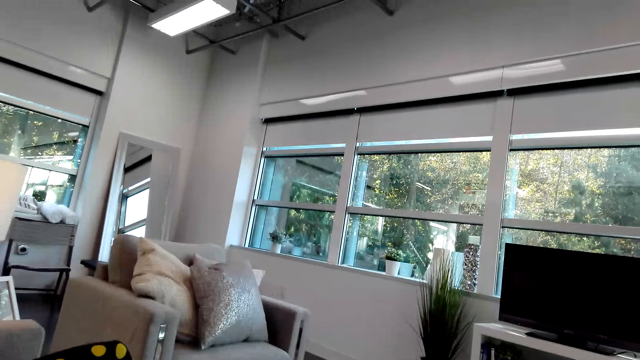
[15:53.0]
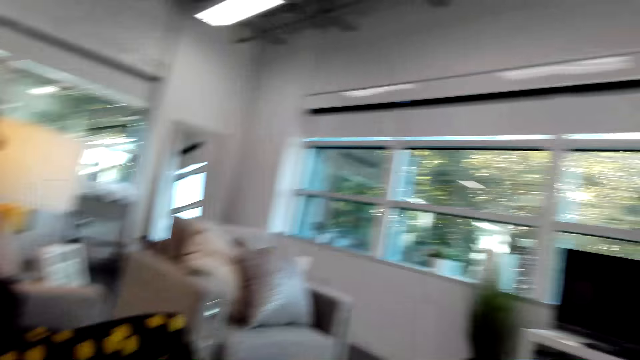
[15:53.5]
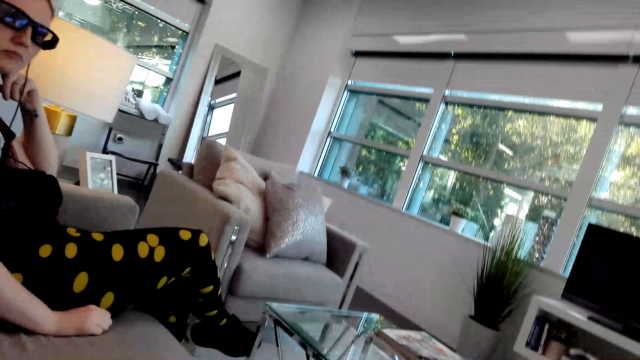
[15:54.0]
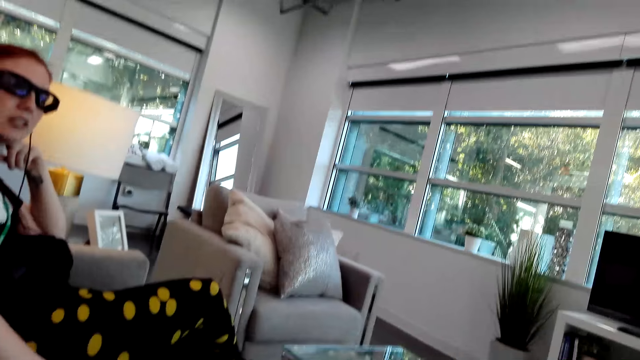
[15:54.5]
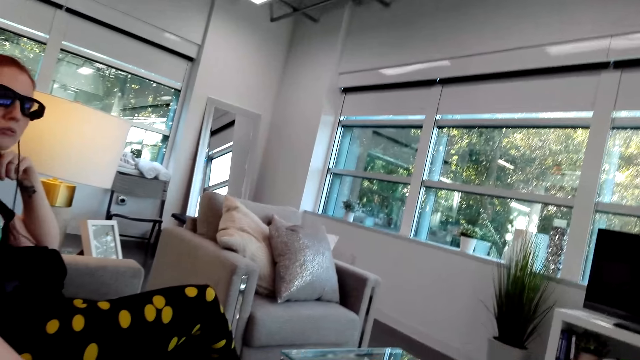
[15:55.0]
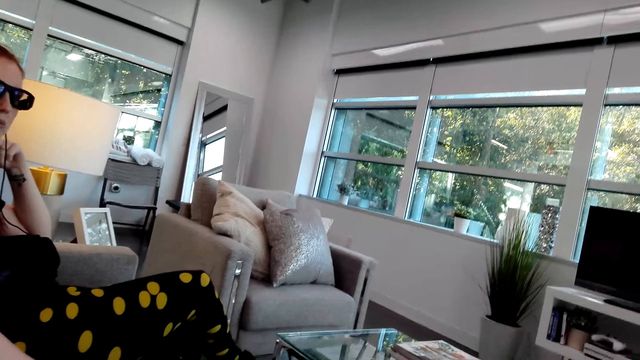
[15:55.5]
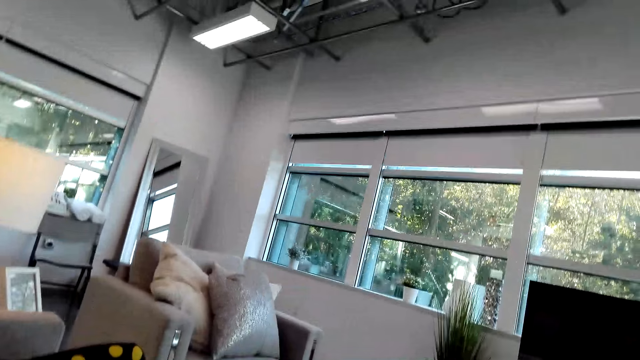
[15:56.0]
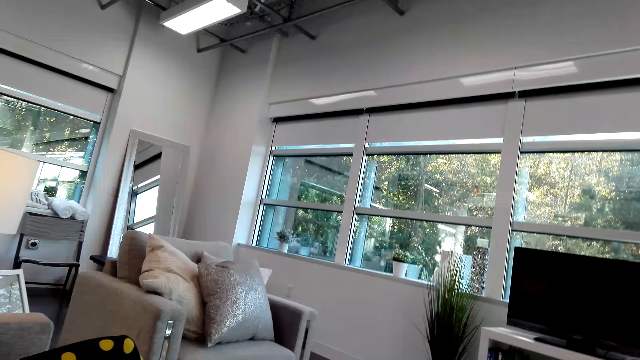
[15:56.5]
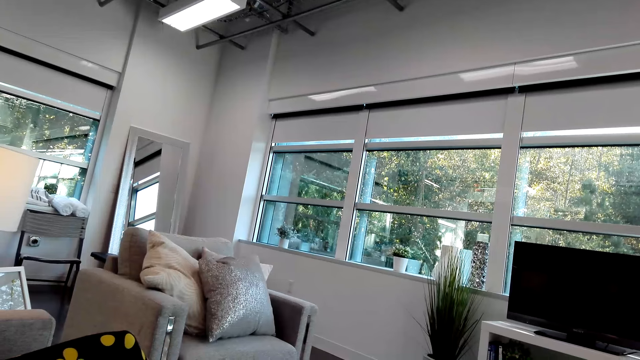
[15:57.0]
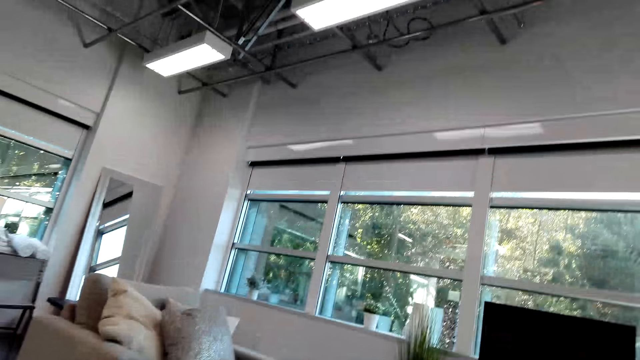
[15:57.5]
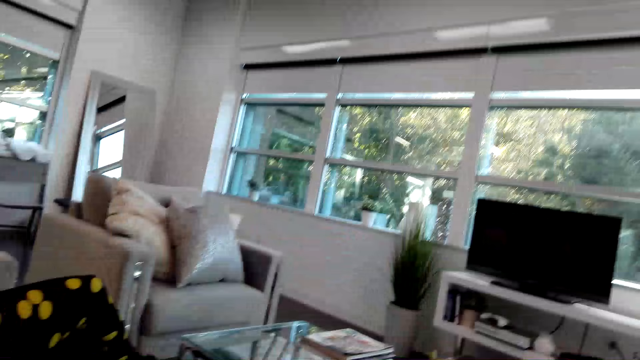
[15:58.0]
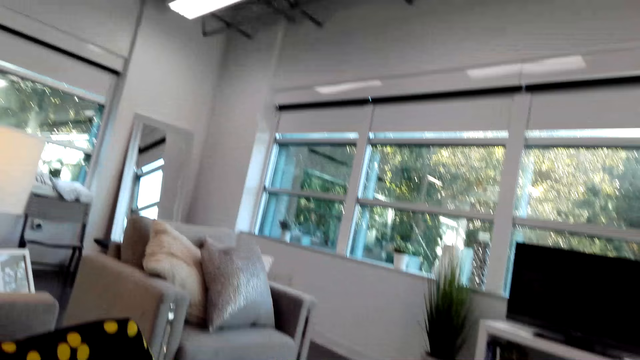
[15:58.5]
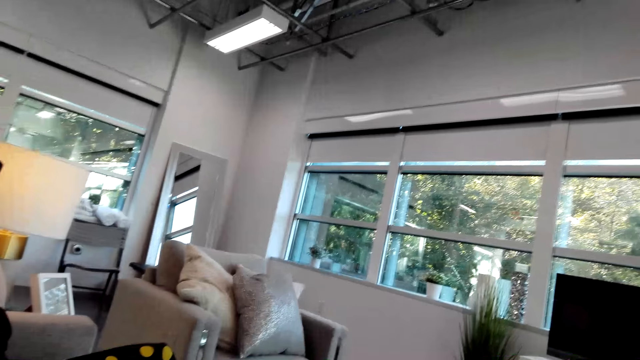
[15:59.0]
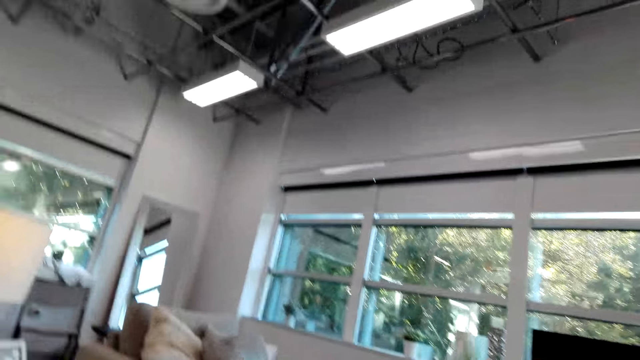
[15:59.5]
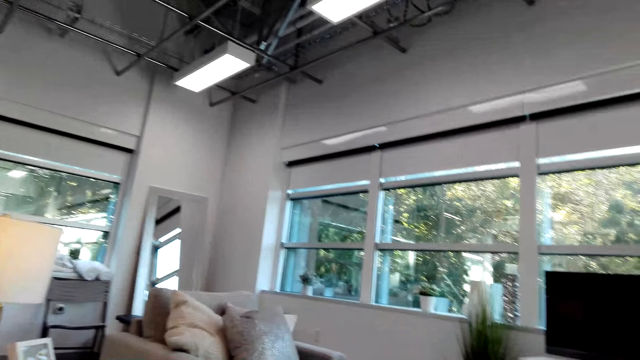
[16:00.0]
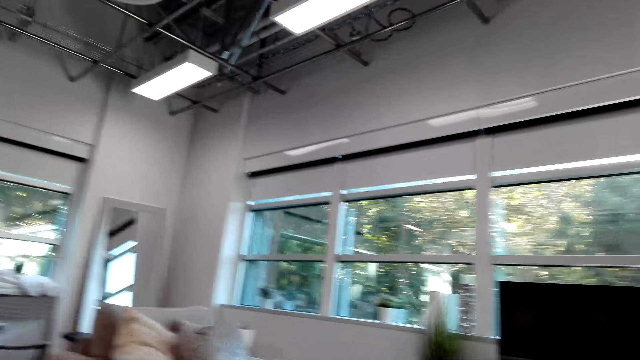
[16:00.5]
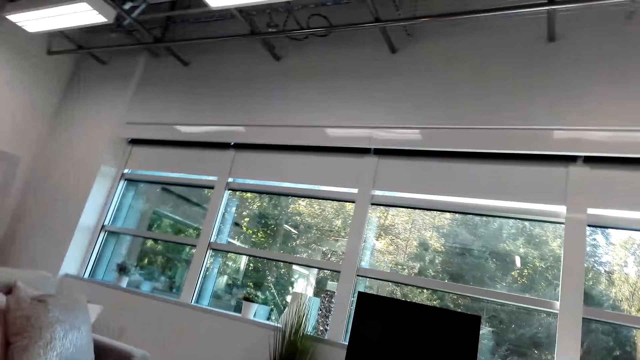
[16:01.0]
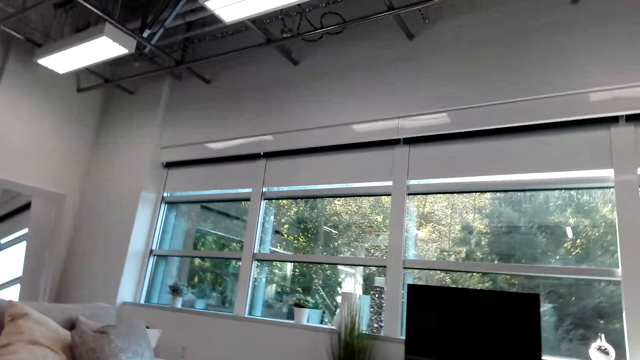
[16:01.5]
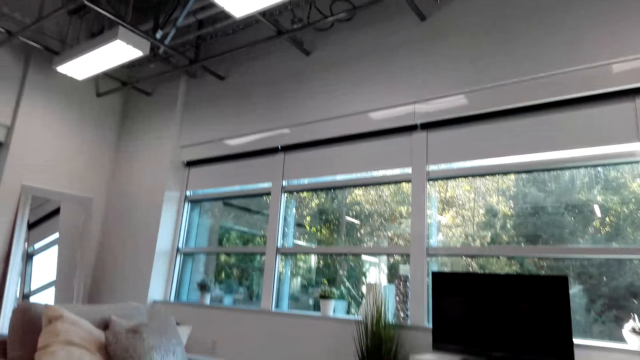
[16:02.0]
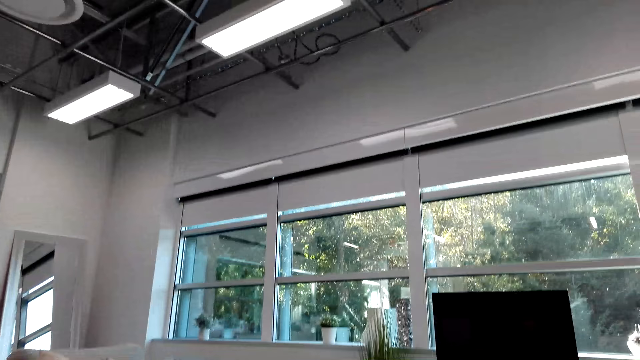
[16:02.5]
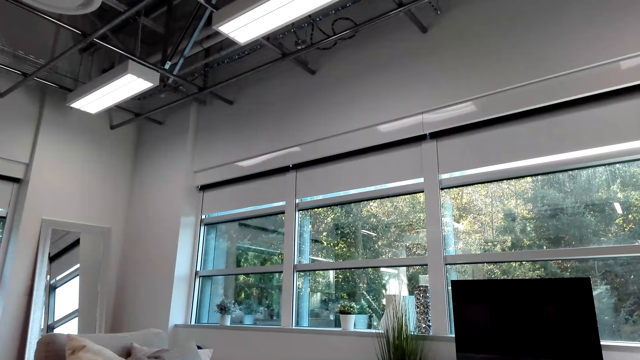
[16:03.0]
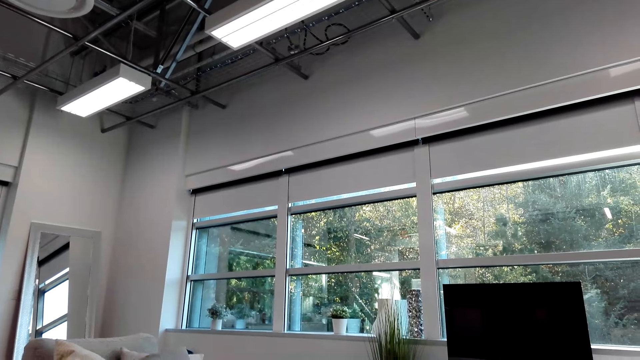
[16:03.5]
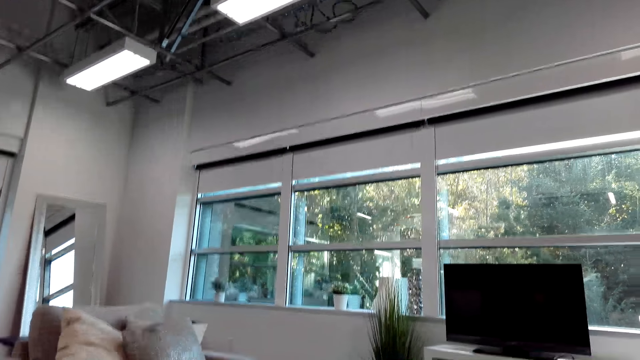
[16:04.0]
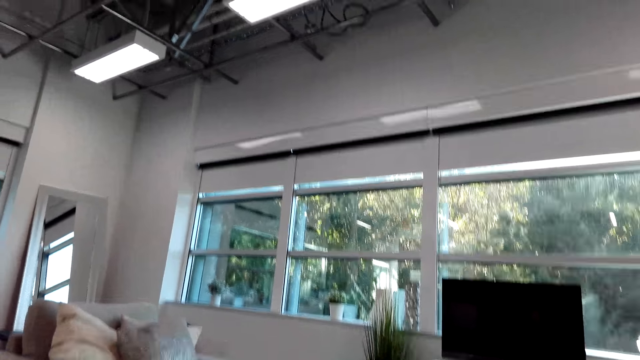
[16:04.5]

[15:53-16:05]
The camera wearer dialogues with a woman. The woman talks to the camera wearer. The camera wearer looks outside the window.

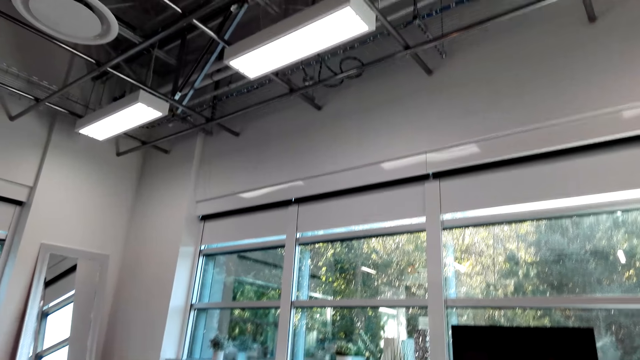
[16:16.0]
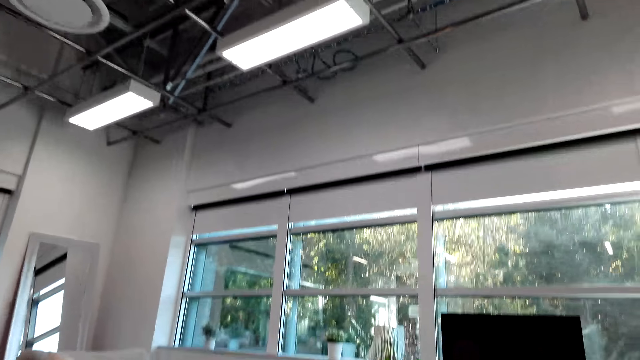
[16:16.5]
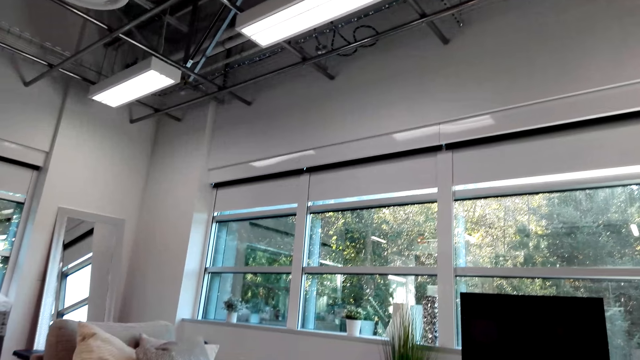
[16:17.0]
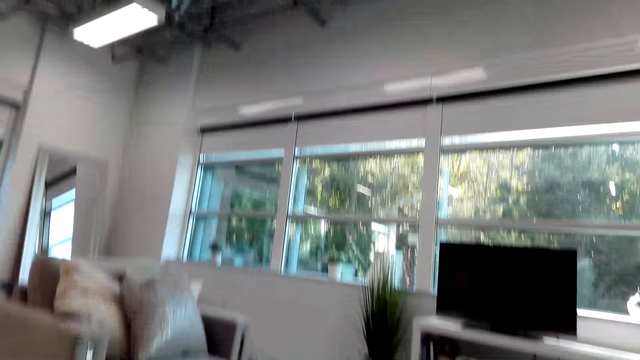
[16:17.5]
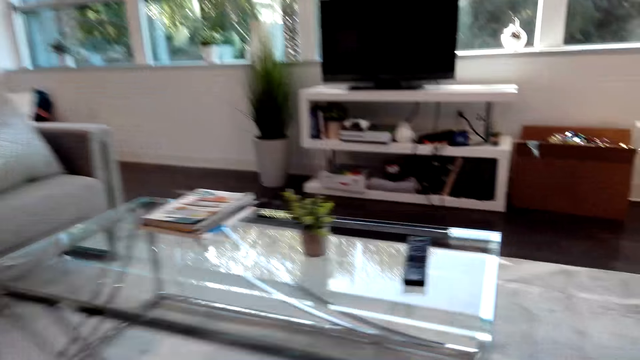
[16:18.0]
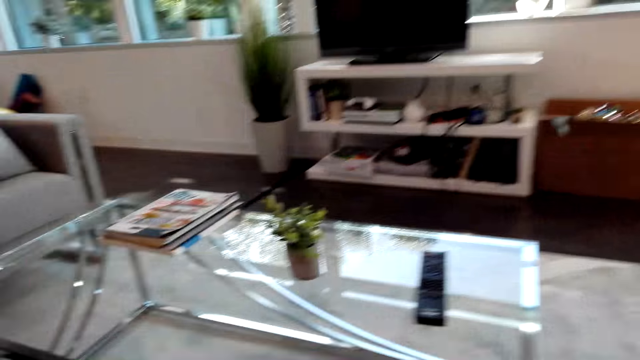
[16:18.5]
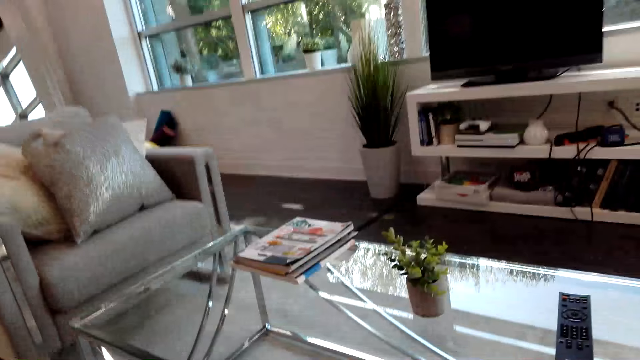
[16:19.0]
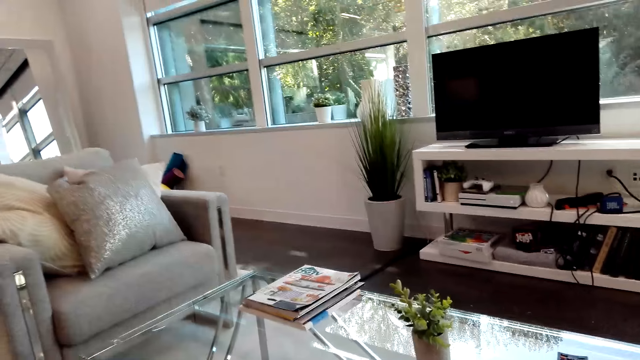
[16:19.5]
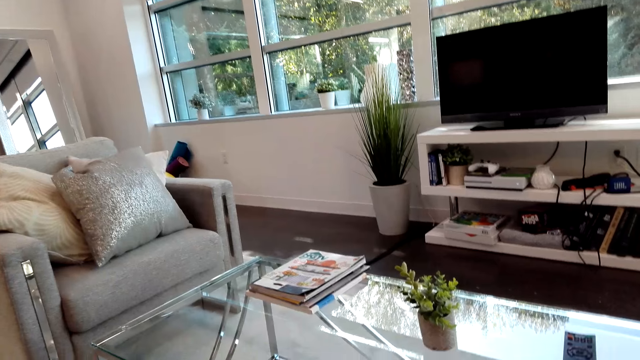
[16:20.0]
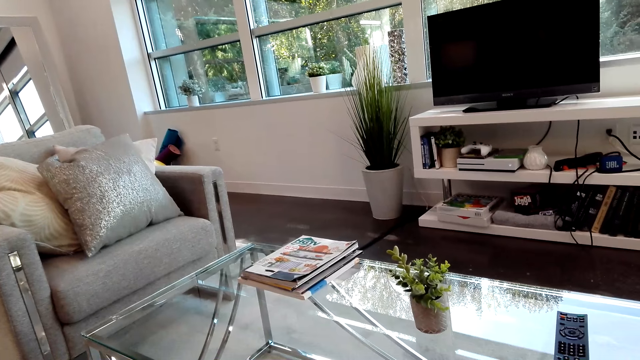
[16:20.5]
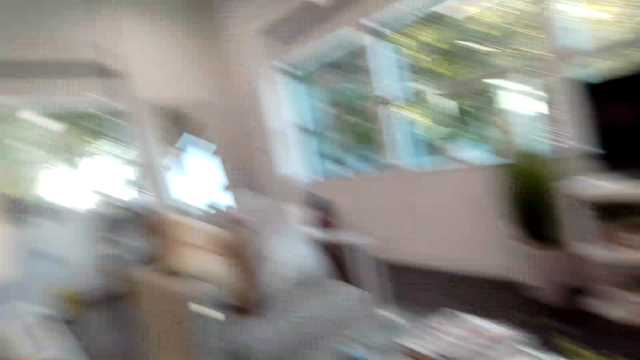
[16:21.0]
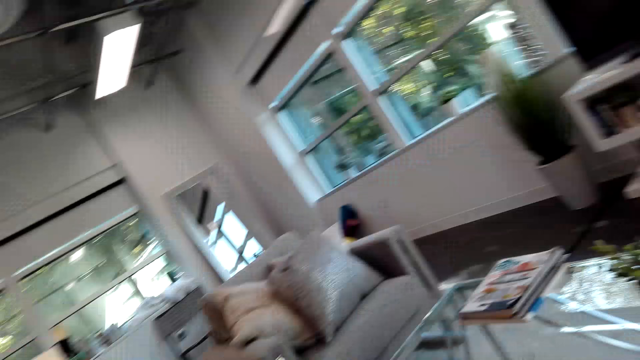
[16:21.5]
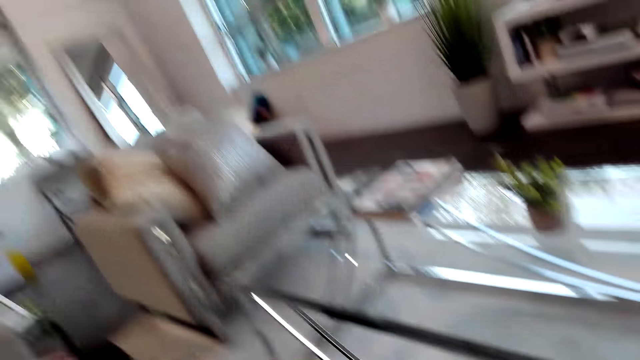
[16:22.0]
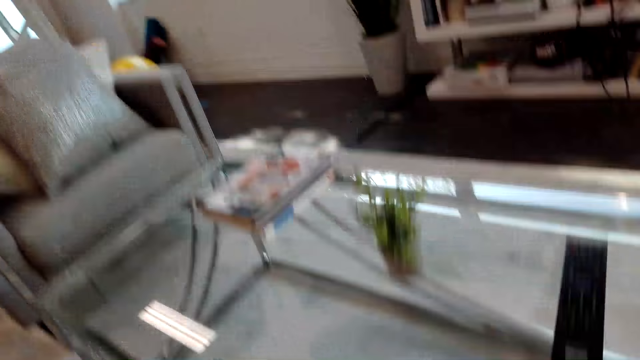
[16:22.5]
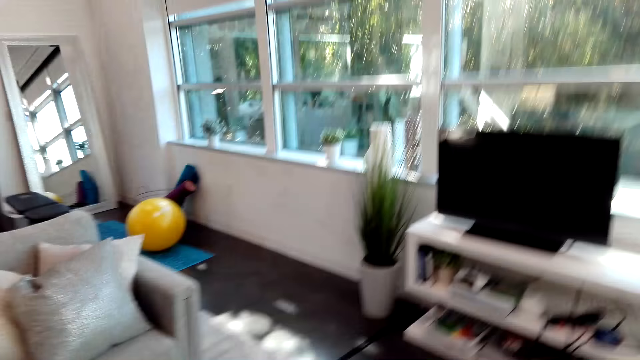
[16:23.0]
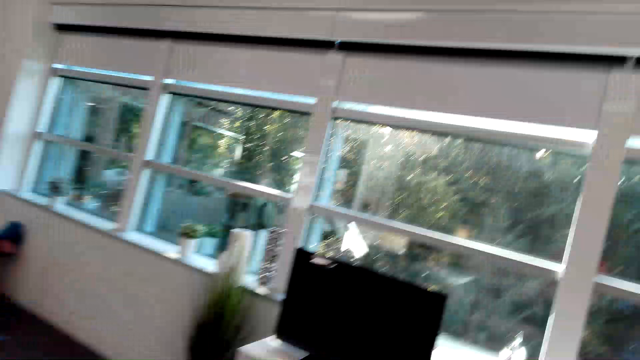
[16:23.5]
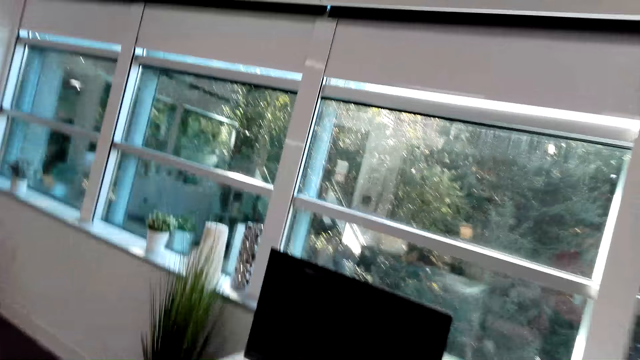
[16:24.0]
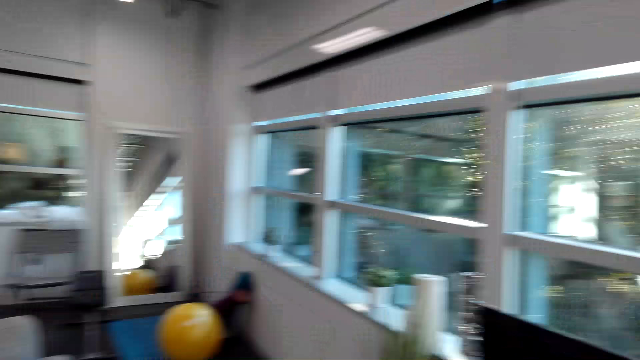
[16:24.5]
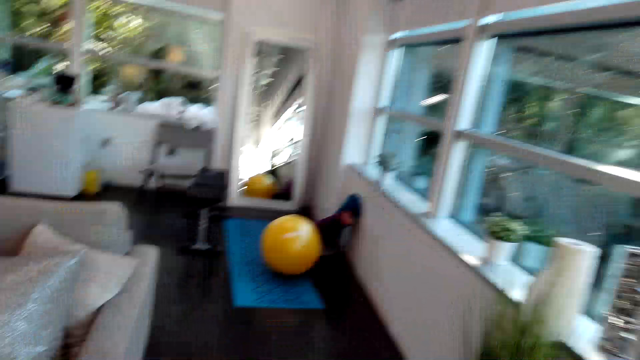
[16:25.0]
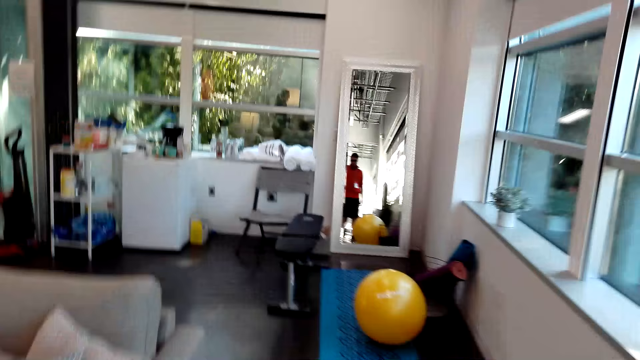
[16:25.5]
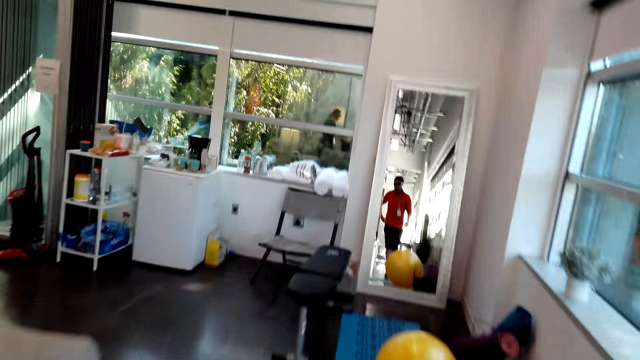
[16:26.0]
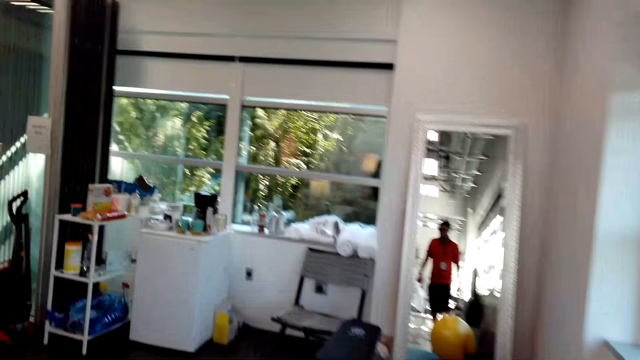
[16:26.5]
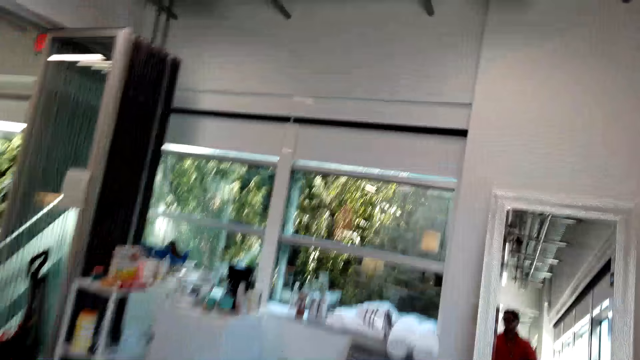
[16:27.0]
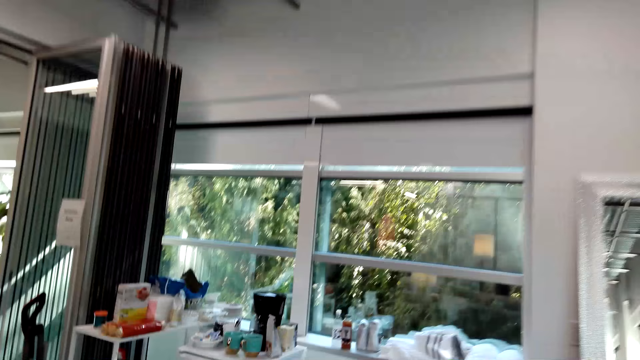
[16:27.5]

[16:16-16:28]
The camera wearer looks at the coffee table. They stand up, look aside, and walk towards the coffee maker in the house.
